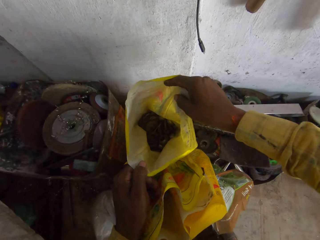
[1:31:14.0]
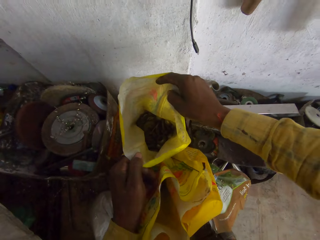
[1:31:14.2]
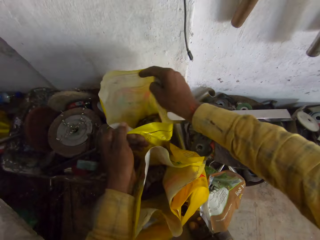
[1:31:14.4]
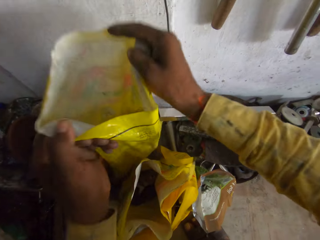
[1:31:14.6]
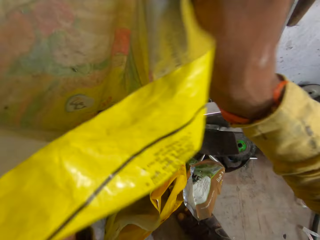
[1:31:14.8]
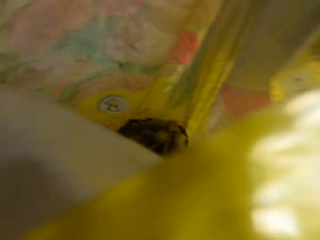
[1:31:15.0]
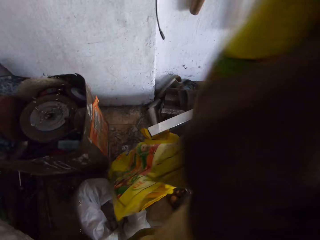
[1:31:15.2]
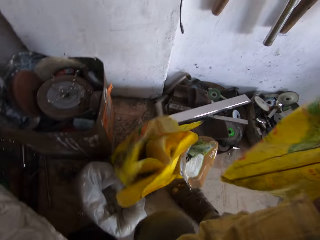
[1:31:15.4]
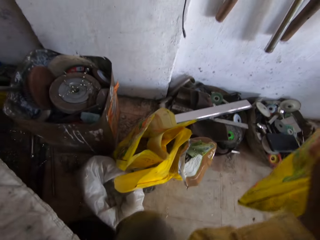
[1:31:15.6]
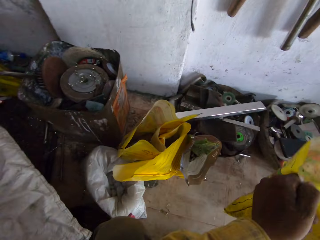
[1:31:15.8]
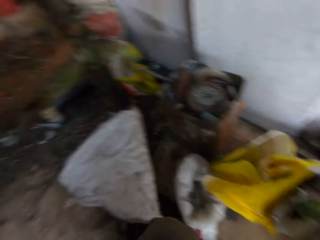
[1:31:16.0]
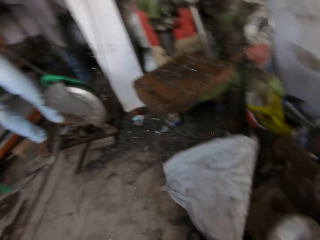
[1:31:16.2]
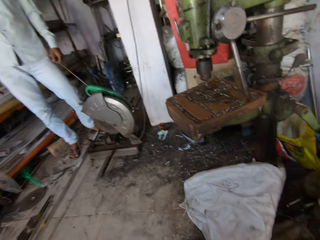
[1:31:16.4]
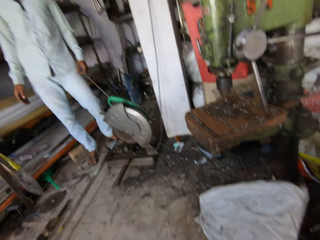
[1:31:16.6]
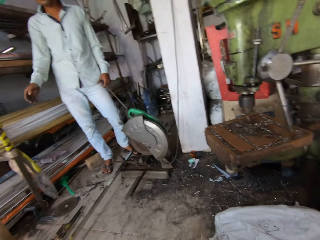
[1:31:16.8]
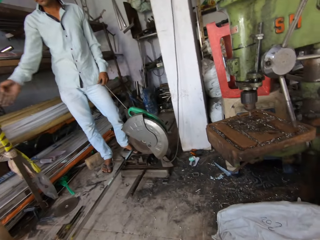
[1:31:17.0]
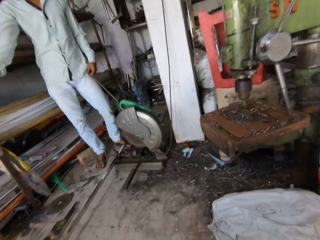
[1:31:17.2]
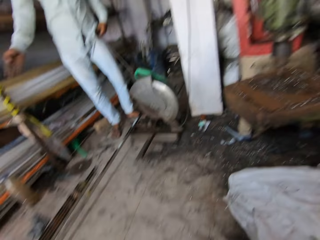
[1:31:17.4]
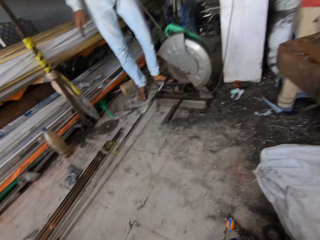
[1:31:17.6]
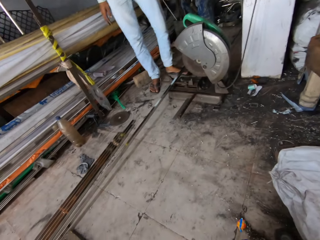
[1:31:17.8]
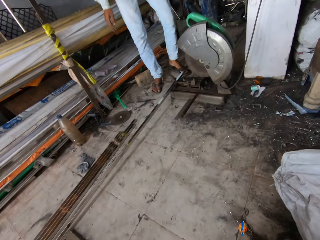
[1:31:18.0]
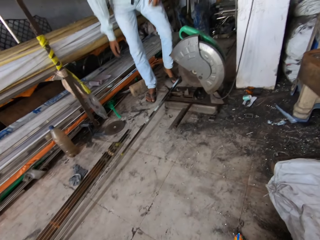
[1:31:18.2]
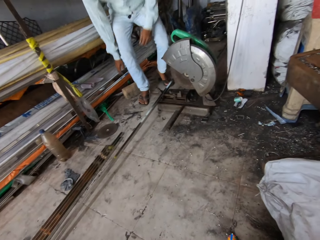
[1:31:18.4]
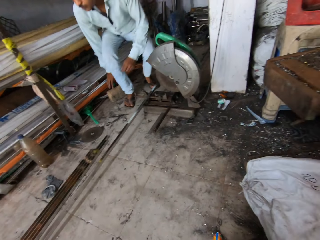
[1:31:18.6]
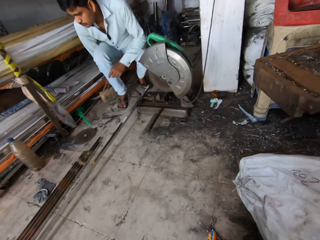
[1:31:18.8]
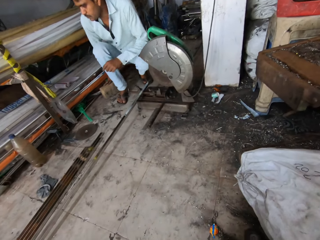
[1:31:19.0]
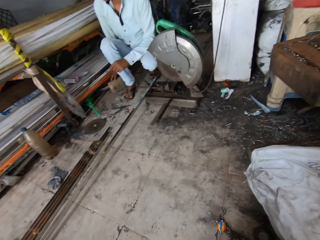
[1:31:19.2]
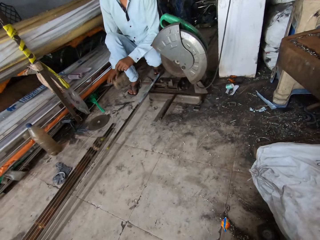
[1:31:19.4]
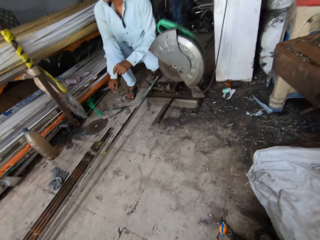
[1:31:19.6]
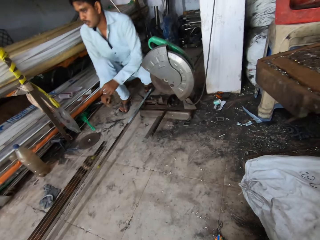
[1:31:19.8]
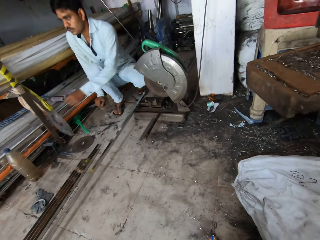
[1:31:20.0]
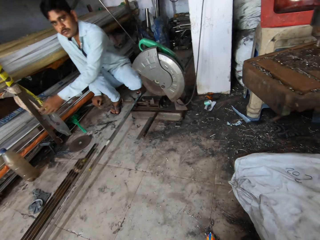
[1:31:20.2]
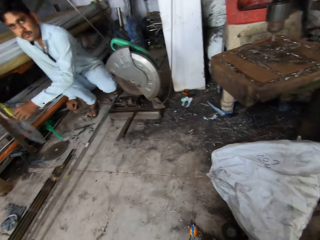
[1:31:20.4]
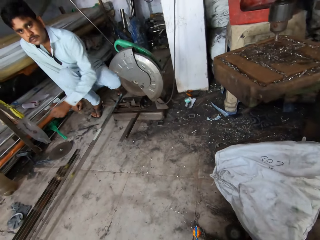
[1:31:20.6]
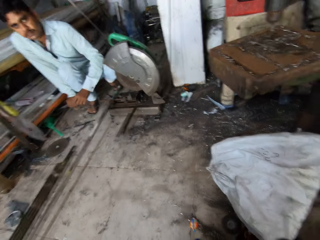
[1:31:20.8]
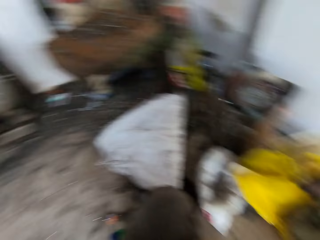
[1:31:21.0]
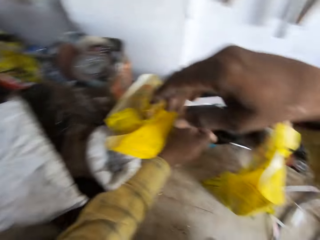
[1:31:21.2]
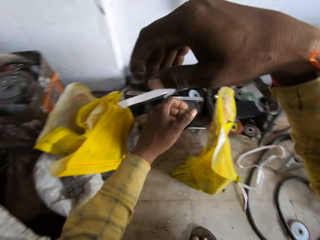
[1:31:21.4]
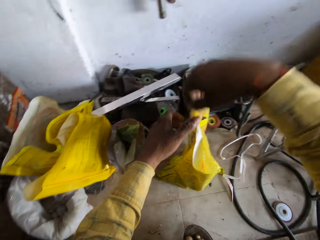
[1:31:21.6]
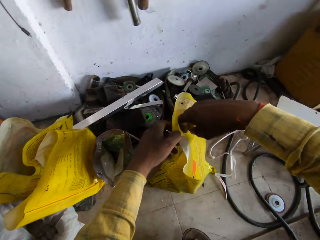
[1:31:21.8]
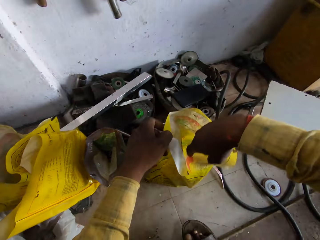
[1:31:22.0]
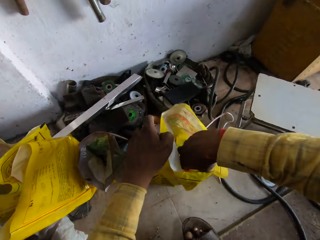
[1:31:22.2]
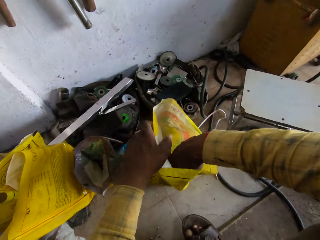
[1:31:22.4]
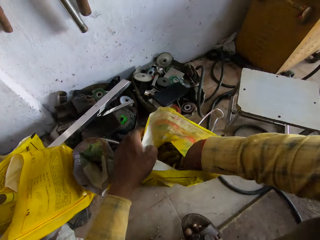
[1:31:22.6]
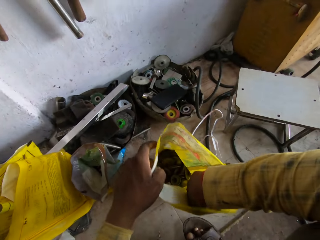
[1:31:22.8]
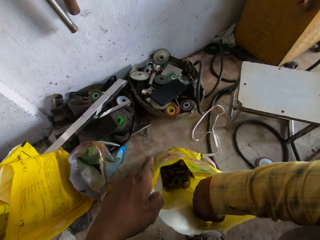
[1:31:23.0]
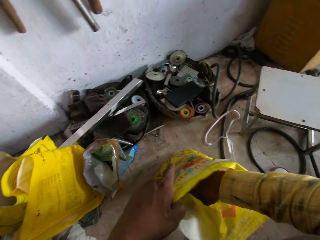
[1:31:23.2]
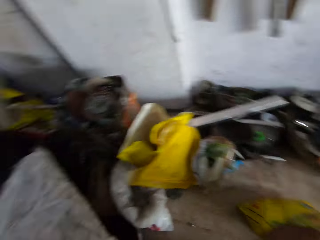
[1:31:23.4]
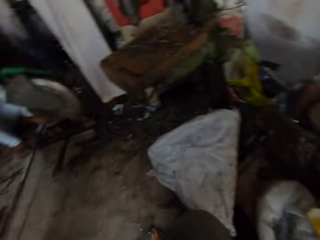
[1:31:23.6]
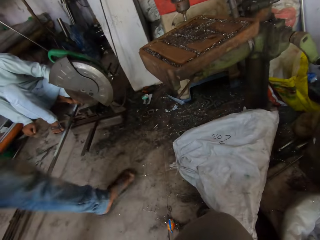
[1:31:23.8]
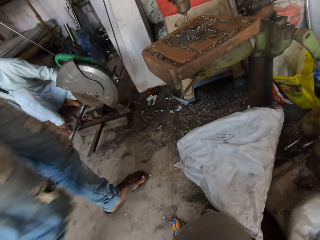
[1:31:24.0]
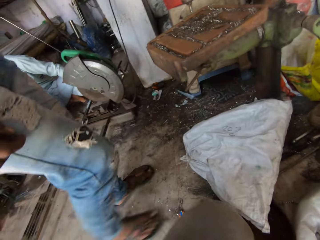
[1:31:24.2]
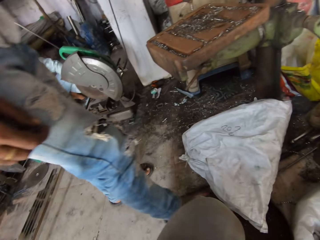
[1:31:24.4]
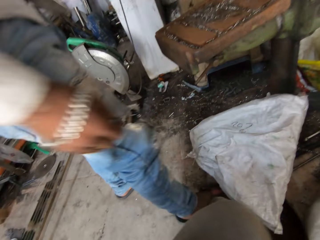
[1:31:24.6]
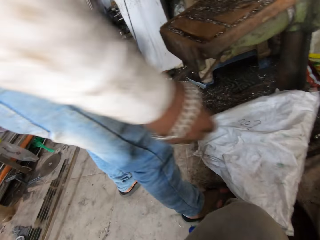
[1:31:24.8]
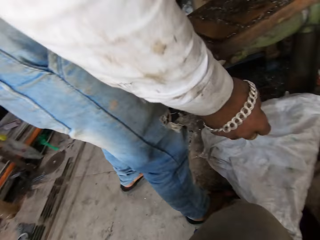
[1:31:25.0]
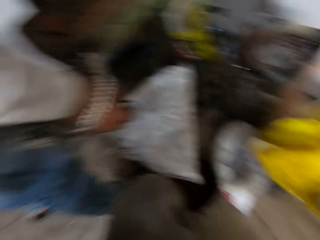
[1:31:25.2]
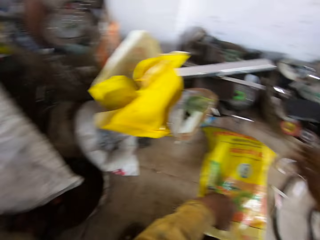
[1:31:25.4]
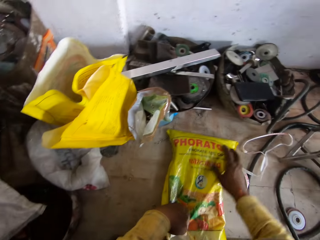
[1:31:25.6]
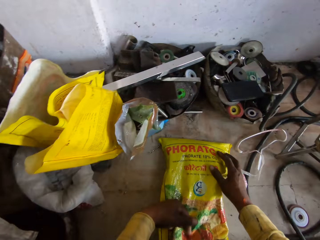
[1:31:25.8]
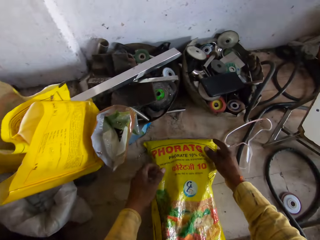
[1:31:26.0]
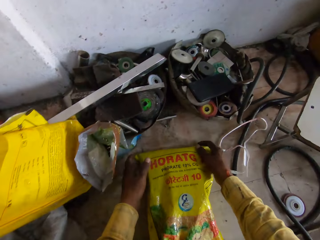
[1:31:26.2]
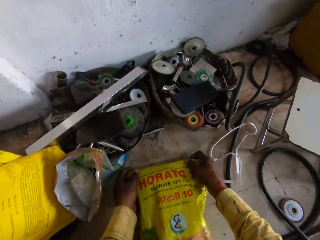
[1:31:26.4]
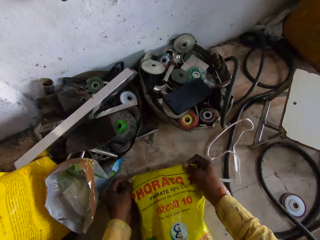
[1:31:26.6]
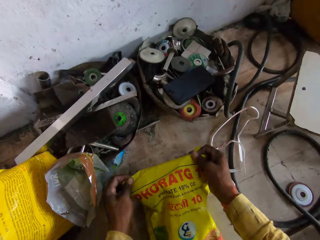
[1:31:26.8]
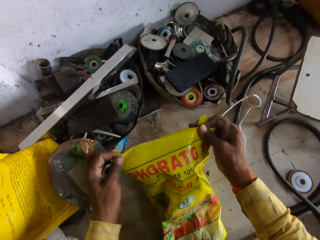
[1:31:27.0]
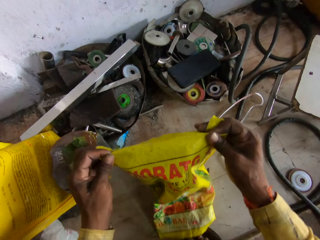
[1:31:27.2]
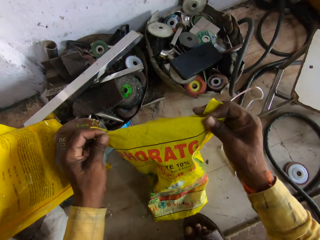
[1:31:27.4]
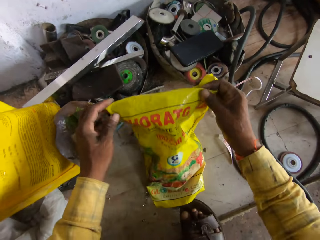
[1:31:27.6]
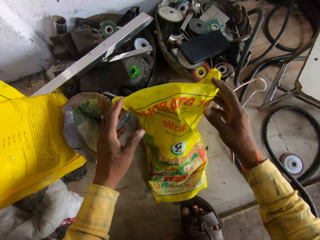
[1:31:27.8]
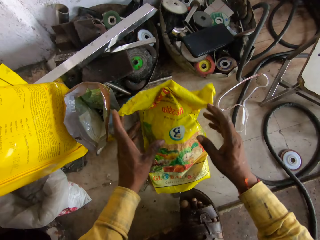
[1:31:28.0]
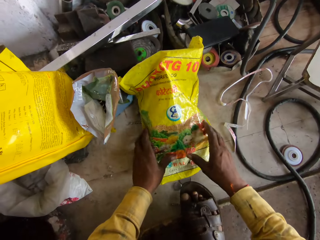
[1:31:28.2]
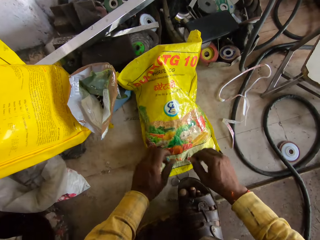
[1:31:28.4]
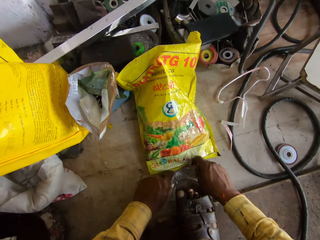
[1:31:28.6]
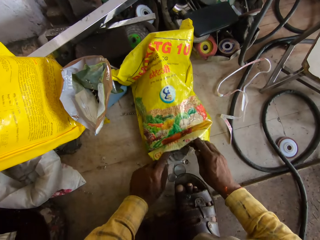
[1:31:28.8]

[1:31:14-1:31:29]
The camera wearer lifts the sack bag. They relocate a sack. They drop the sack bag. A man moves his hand. He sits down. He points his hand. He bends. The camera wearer turns around. The man communicates. The camera wearer peruses the sack bag on the floor. They turn around. They look into the sack. Another man walks in the workshop. The camera wearer turns around. The other man picks up a sack. The camera wearer pours the metal disc and washers from the sack on the floor.

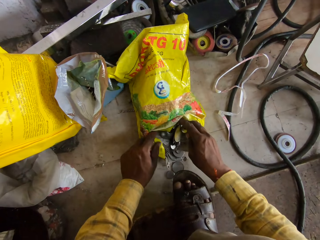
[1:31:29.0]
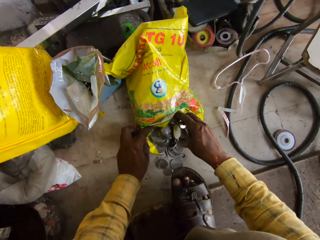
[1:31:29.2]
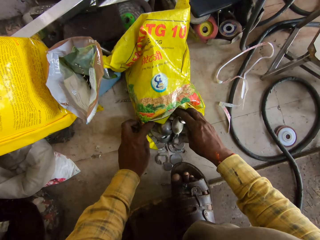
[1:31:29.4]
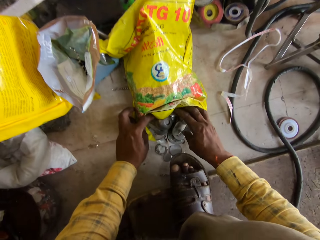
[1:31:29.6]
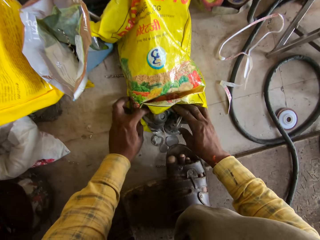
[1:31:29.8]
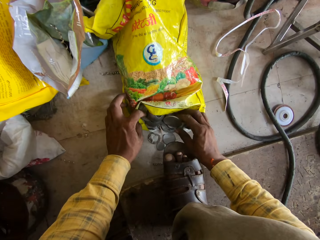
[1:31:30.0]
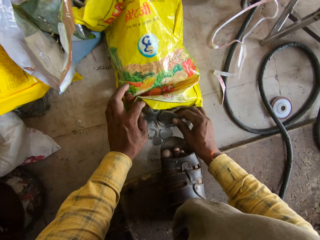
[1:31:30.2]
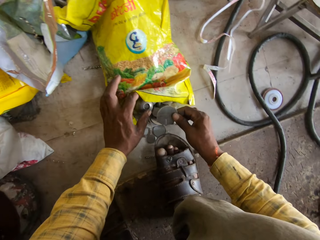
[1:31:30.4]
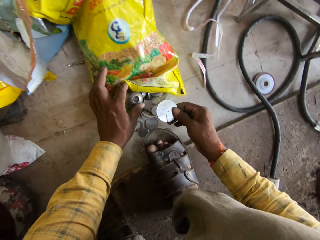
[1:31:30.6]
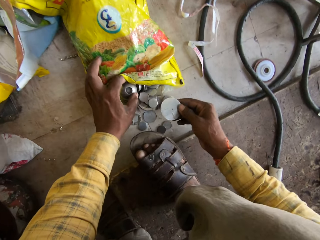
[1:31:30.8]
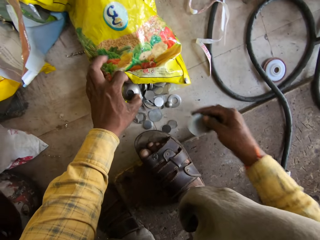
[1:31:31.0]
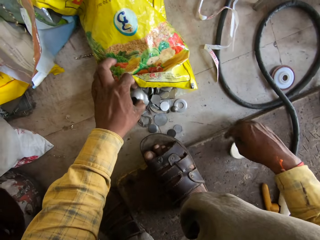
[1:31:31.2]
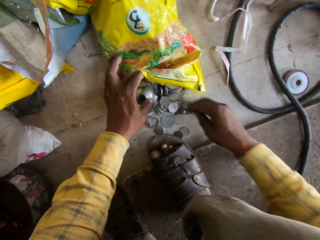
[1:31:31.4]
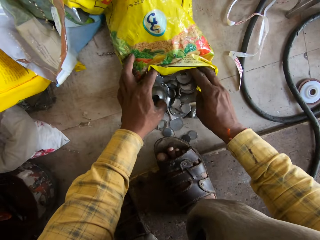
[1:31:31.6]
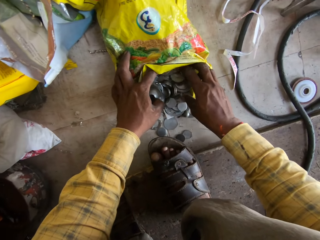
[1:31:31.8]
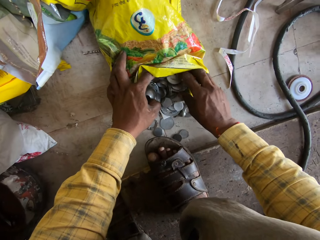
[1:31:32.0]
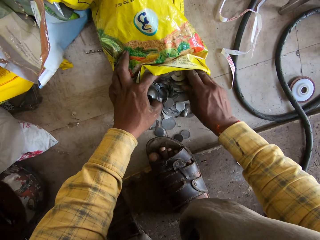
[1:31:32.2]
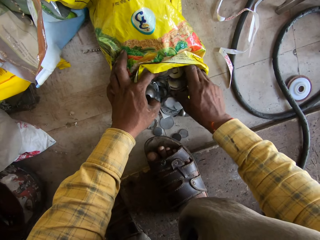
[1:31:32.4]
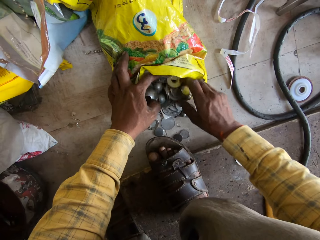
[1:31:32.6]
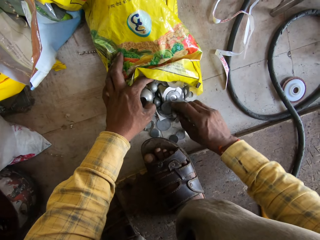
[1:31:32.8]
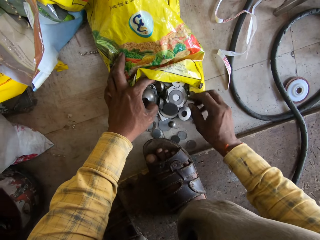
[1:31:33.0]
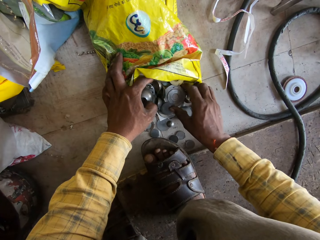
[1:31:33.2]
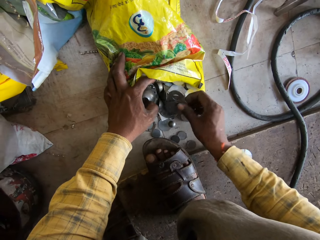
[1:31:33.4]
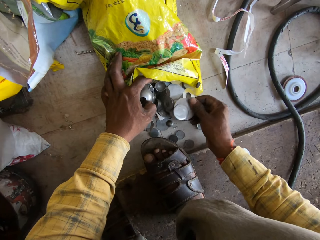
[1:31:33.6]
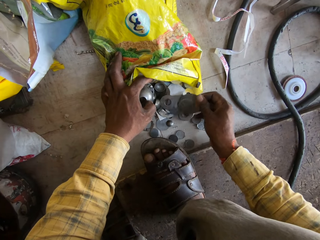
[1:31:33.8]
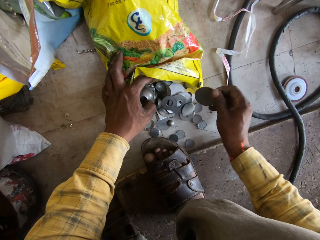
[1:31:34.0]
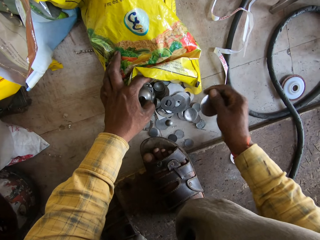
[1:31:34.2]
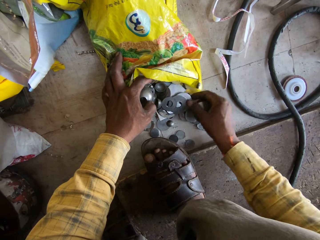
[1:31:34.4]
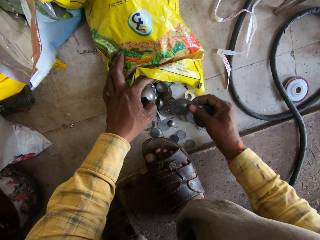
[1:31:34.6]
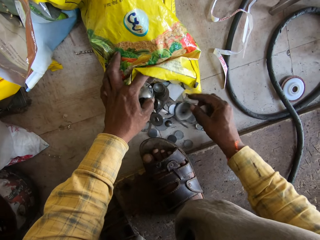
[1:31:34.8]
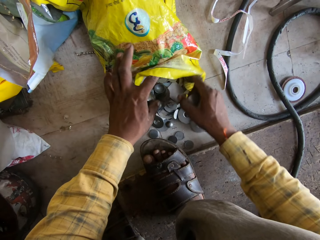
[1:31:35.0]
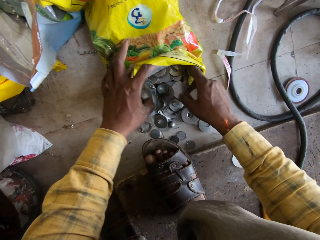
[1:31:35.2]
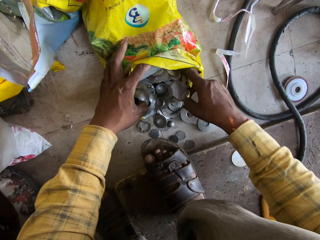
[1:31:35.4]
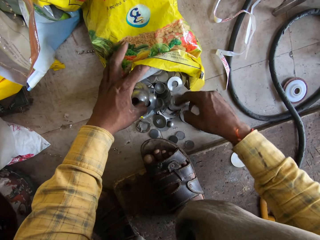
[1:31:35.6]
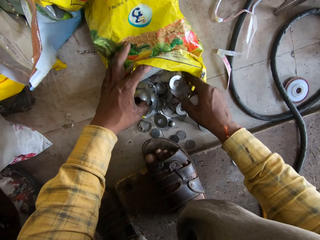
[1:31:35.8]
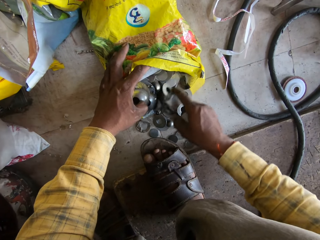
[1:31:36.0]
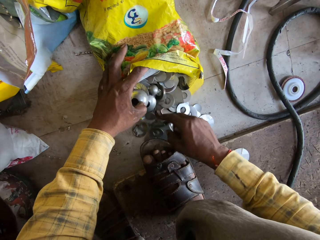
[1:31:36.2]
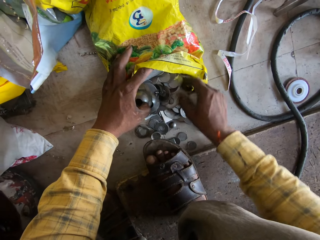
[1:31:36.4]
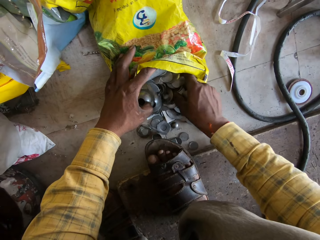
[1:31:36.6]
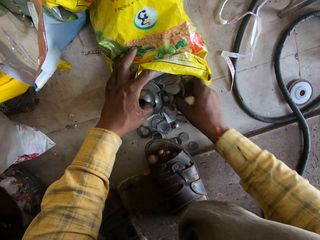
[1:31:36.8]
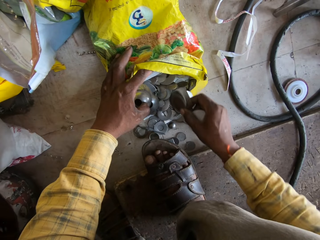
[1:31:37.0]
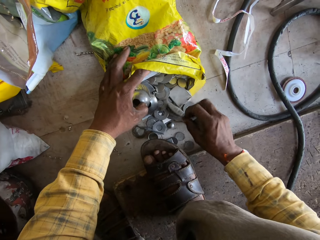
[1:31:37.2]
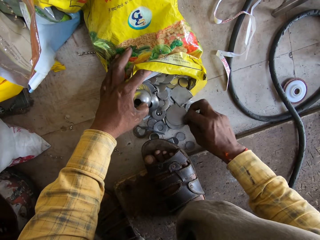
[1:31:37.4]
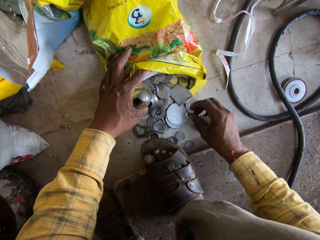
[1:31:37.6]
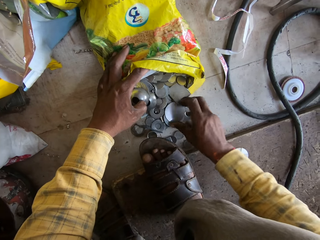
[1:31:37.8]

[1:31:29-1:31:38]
The camera wearer peruses the metal washers on the floor. They pick up the metal disc. They drop the metal disc. They peruse the metal washers on the floor. They pick up the metal disc. They peruse the metal washers on the floor. They pick up the metal disc.
